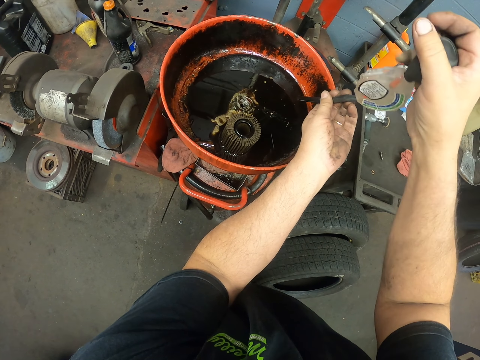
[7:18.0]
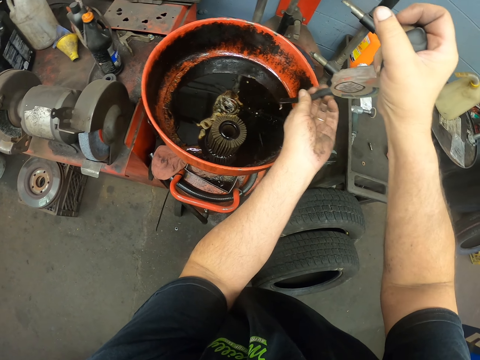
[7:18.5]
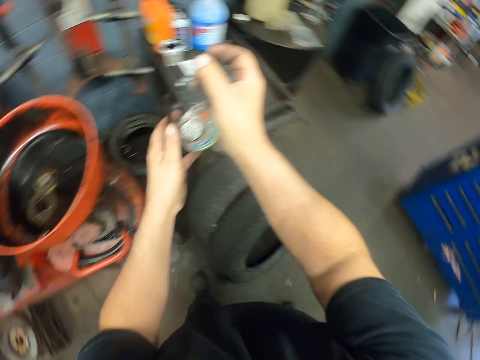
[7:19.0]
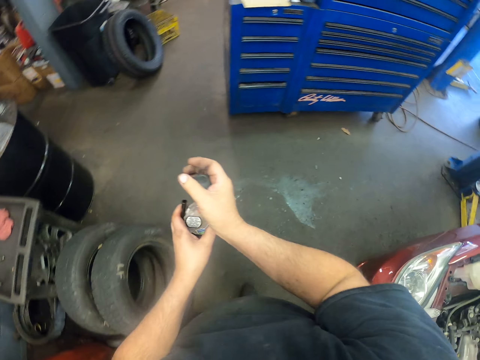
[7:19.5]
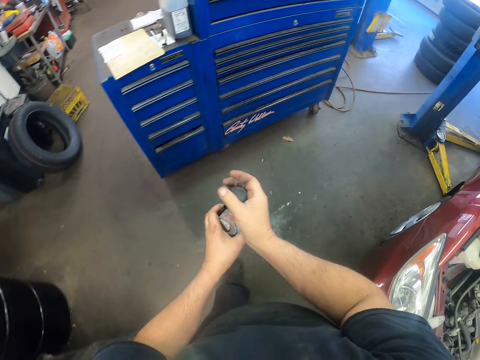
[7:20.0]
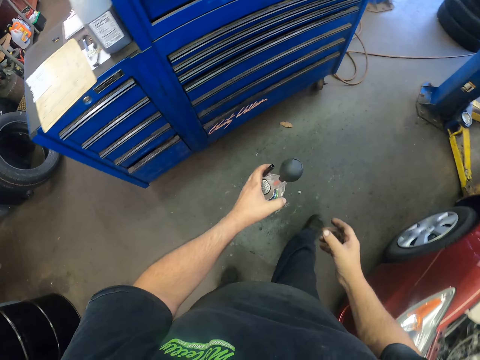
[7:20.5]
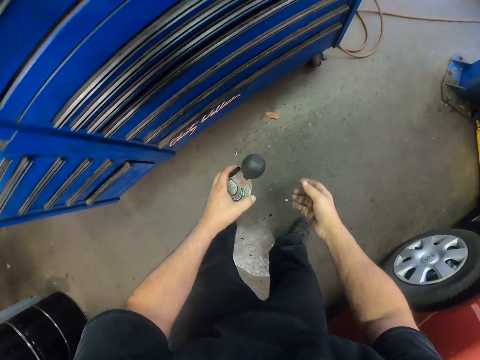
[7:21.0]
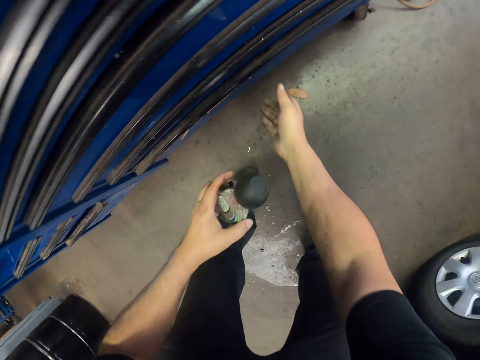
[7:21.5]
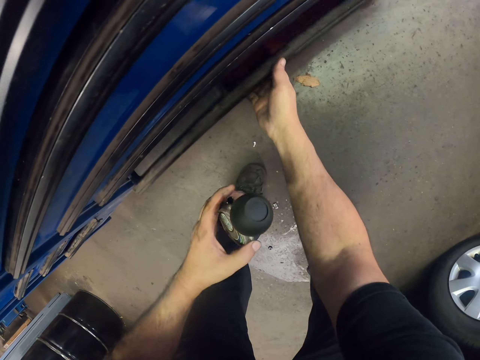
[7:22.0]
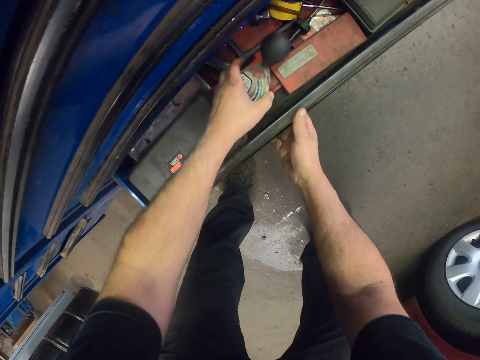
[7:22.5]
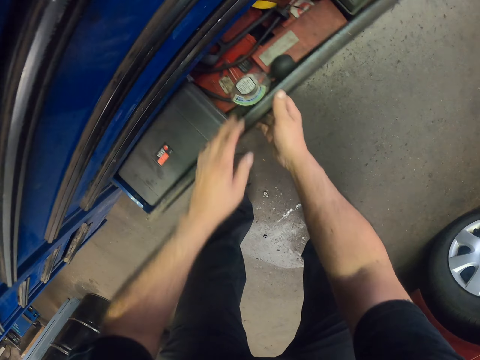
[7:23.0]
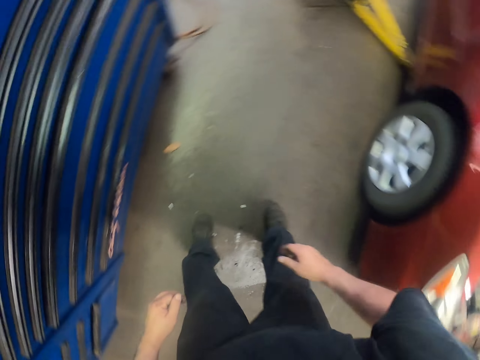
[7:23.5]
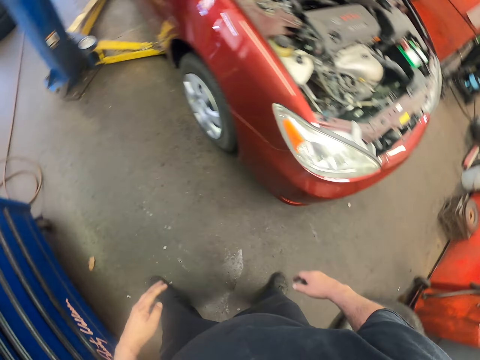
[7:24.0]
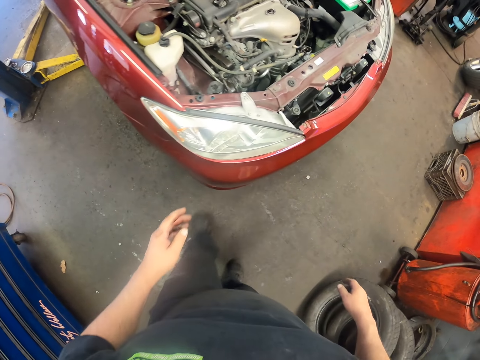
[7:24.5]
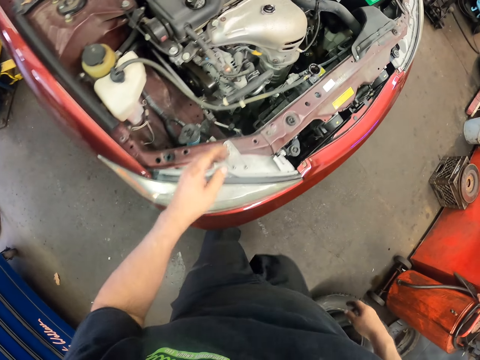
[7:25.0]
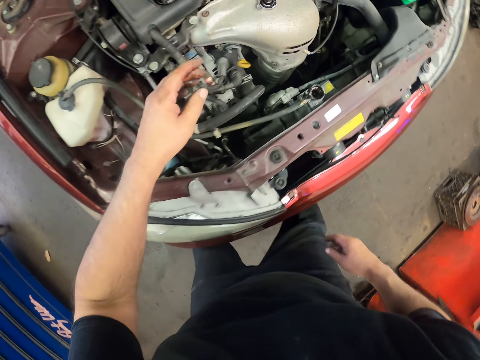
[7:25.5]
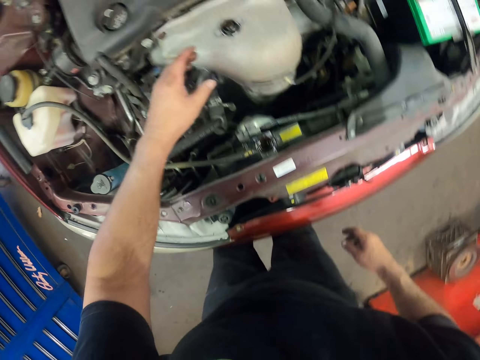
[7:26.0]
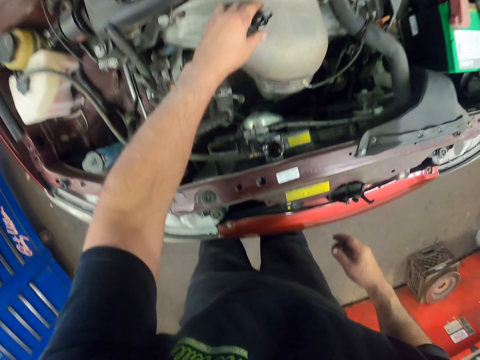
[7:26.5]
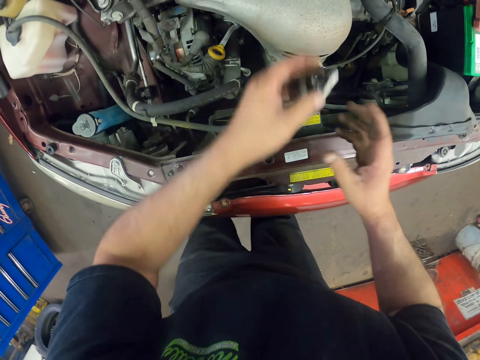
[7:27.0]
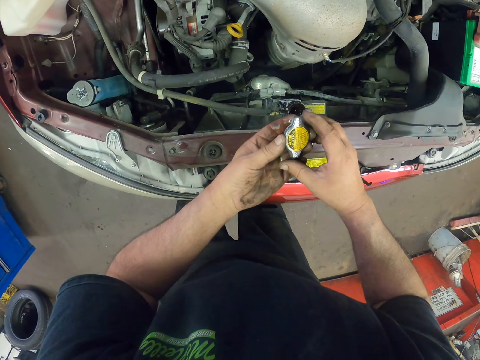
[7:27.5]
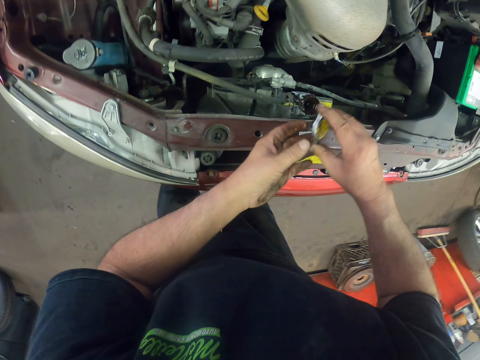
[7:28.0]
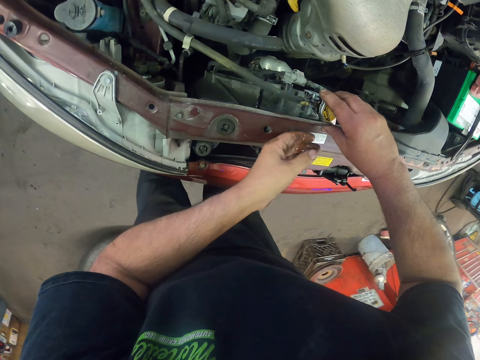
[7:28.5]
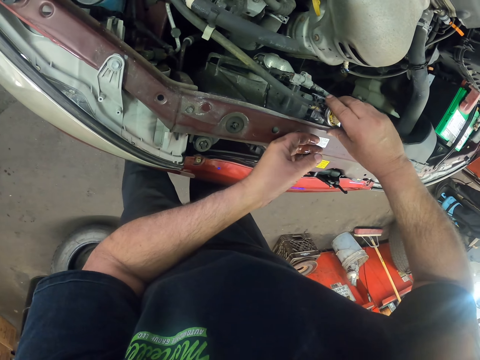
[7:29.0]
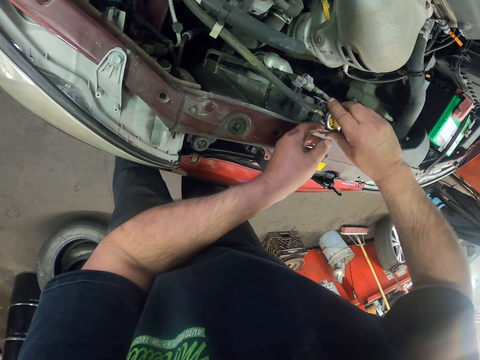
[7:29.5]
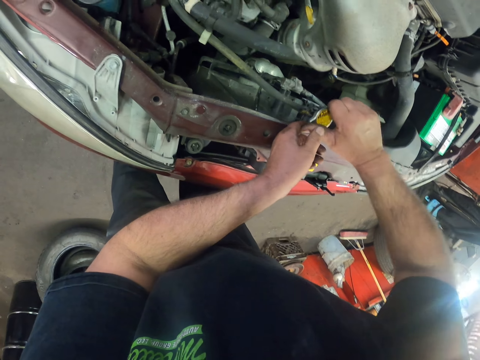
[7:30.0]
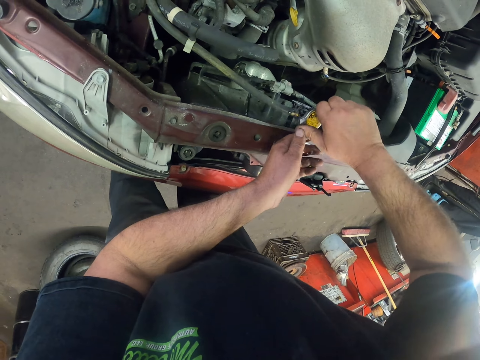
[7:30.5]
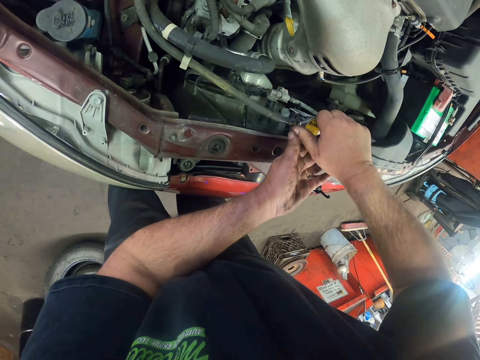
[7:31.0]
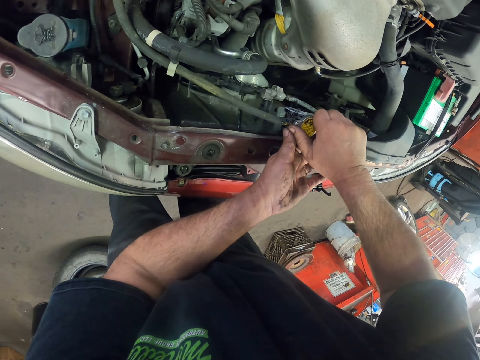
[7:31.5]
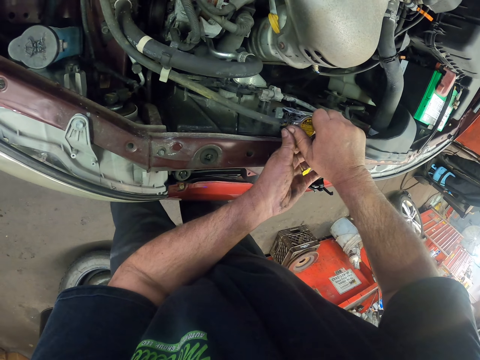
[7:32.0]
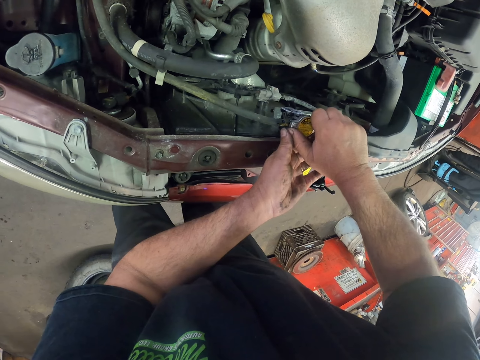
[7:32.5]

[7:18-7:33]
The camera wearer walks around the room. They open the drawer, put something in the drawer and close the drawer. They walk around the room. They pick up the lid and cover the fuel tank.

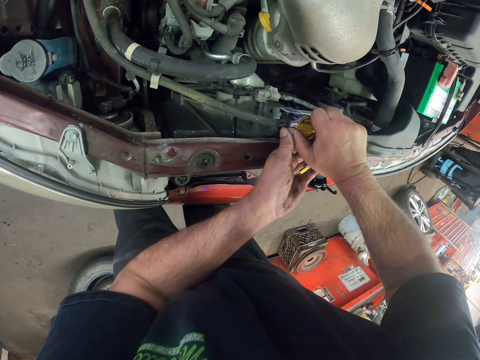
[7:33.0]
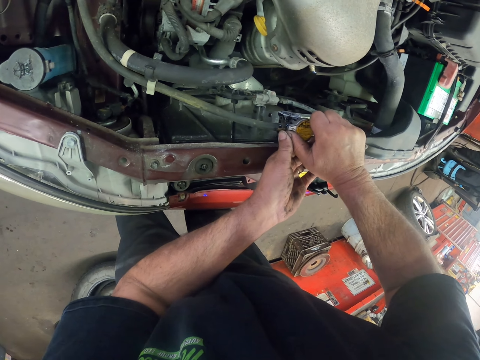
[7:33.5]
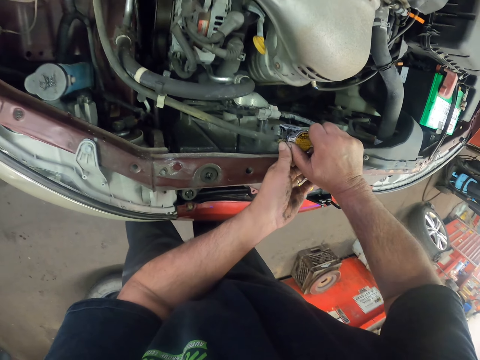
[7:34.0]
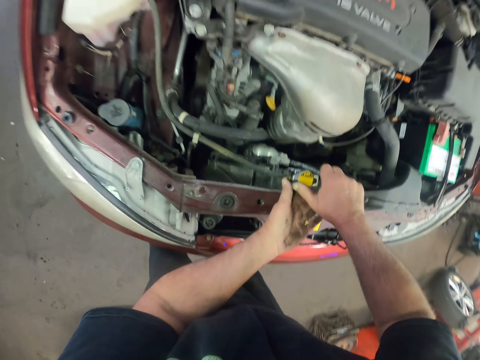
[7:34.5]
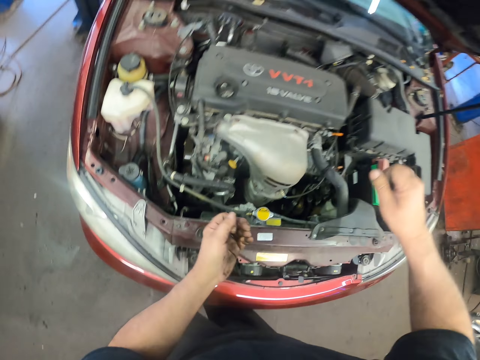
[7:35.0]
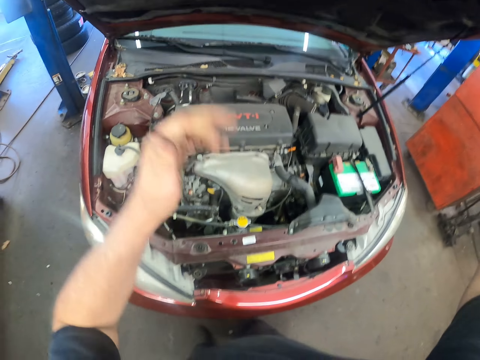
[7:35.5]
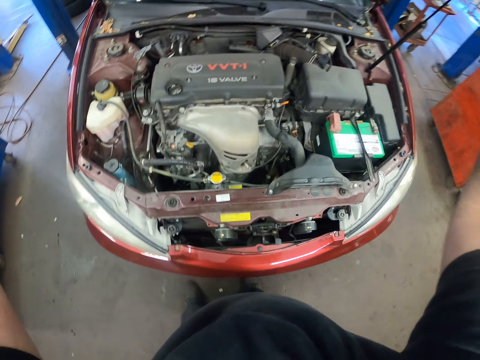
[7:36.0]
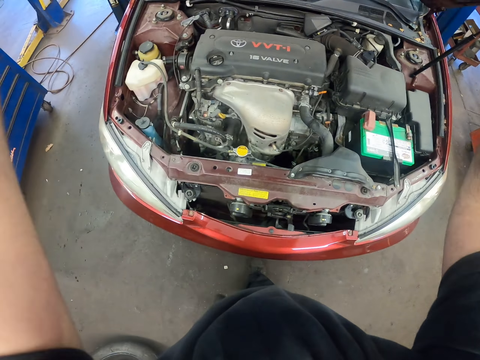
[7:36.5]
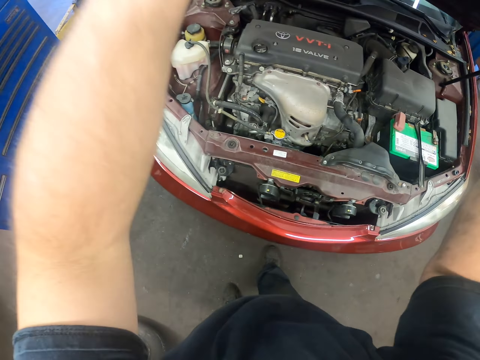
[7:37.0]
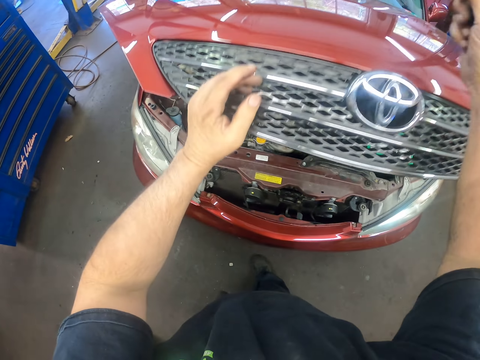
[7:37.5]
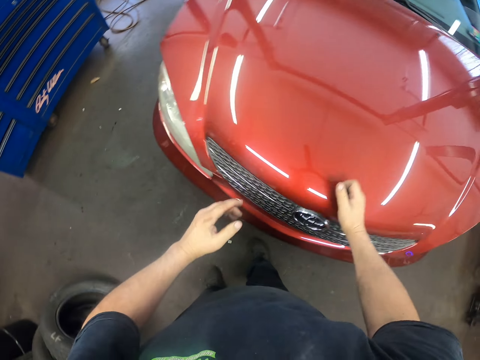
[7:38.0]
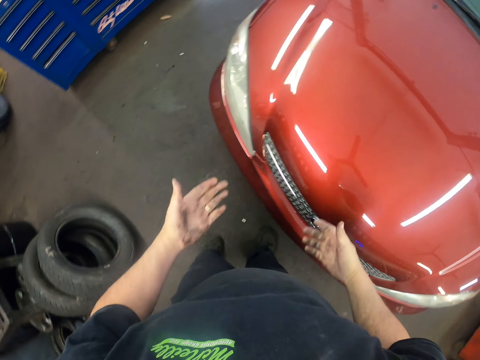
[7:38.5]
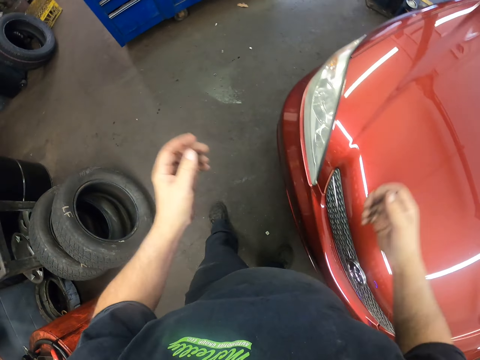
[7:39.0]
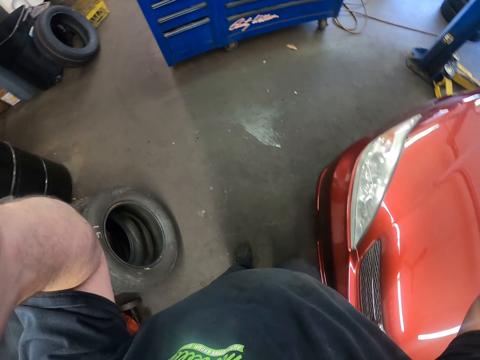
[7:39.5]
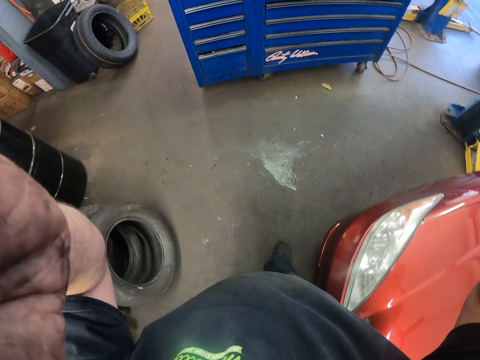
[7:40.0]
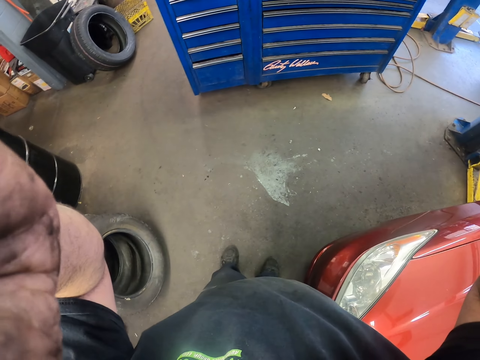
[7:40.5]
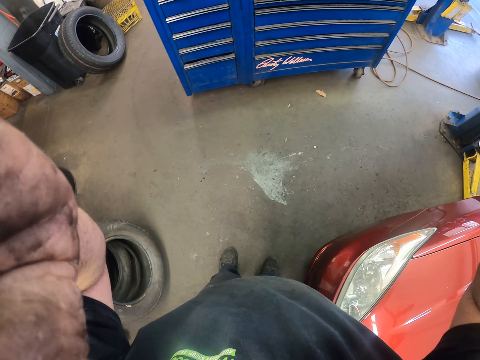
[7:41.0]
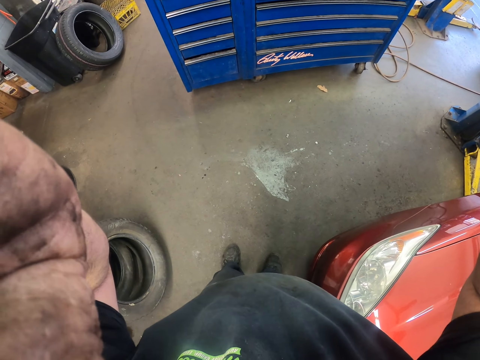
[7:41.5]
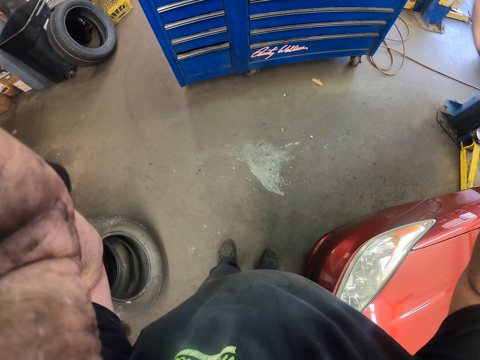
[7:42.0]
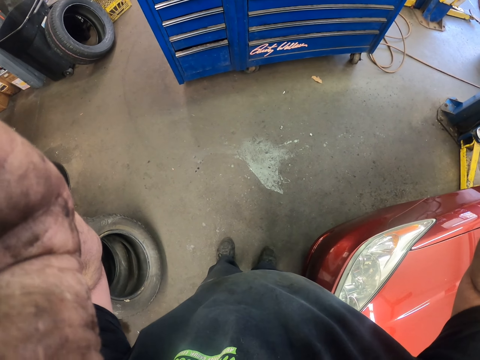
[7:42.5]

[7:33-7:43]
The camera wearer adjusts the bonnet. They close the bonnet. They adjust the camera and raise their hands.
